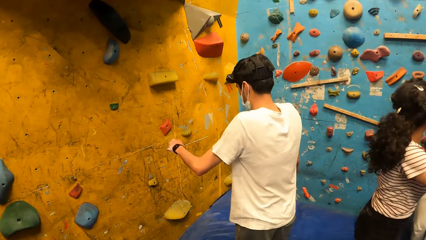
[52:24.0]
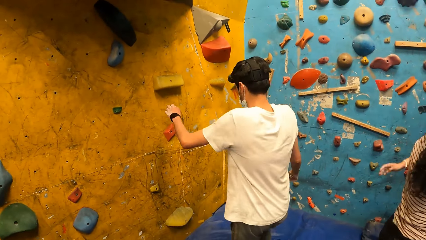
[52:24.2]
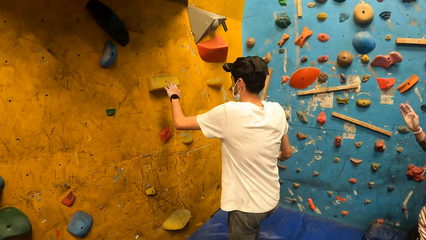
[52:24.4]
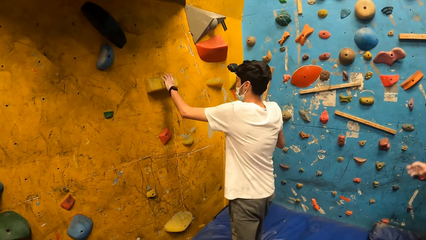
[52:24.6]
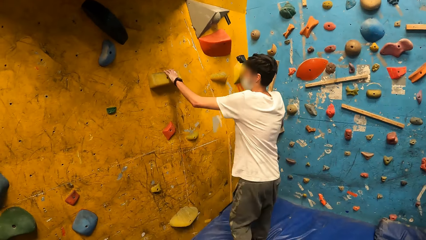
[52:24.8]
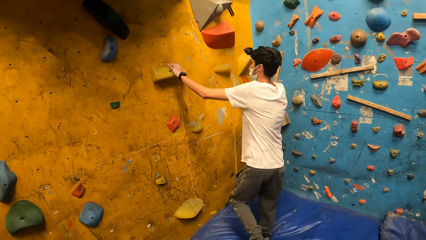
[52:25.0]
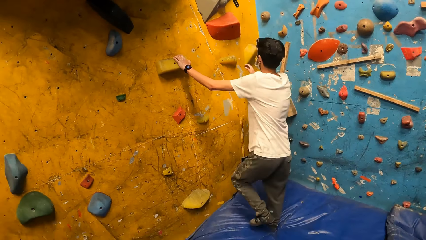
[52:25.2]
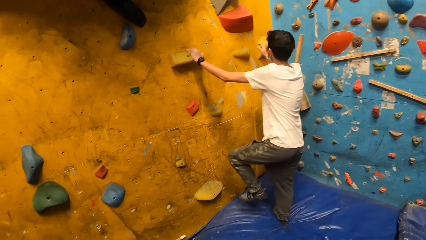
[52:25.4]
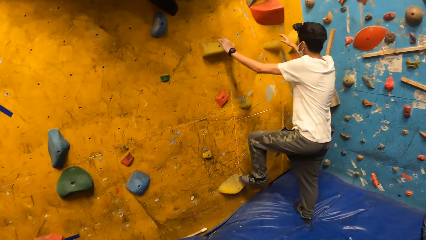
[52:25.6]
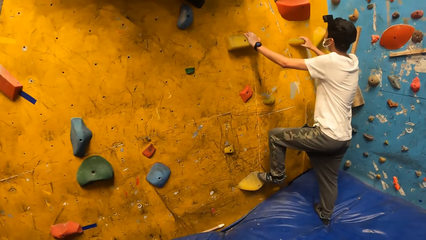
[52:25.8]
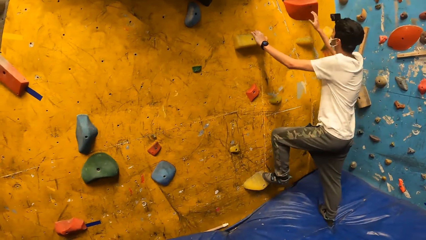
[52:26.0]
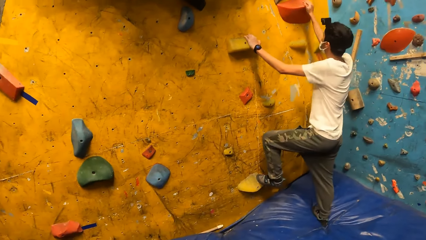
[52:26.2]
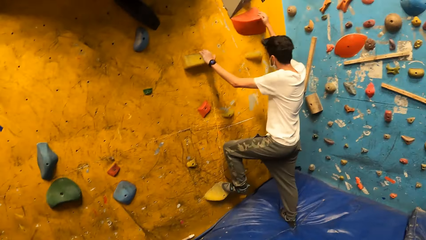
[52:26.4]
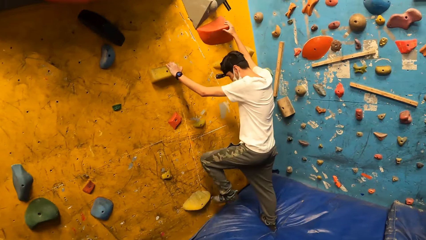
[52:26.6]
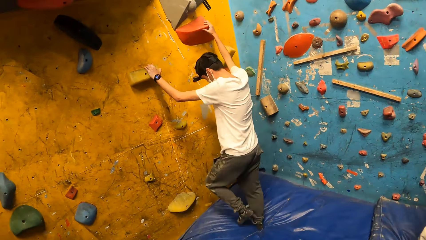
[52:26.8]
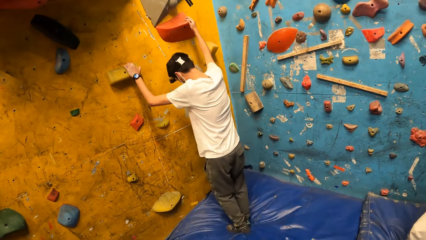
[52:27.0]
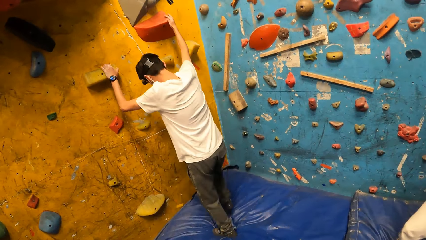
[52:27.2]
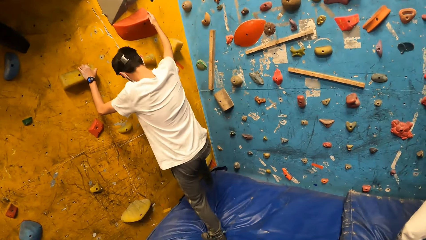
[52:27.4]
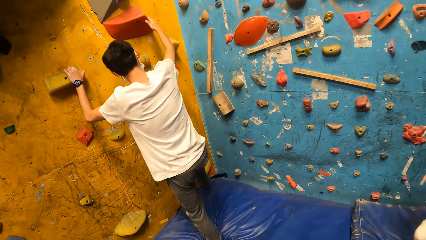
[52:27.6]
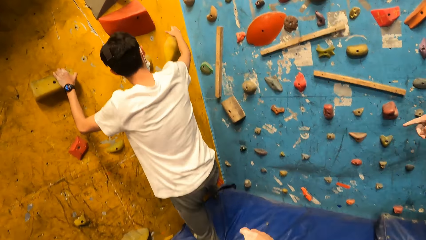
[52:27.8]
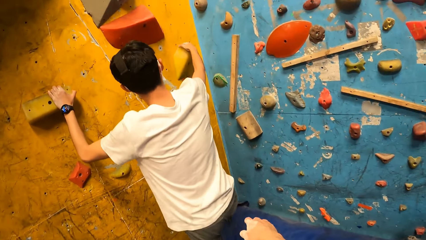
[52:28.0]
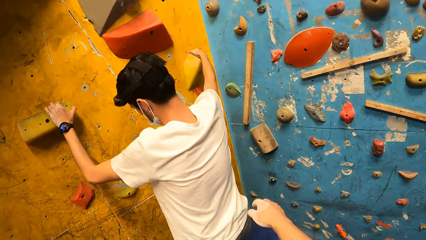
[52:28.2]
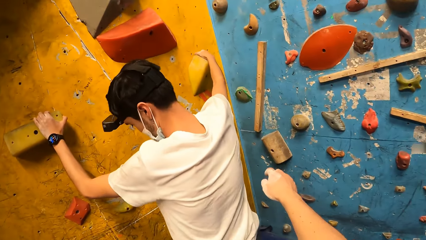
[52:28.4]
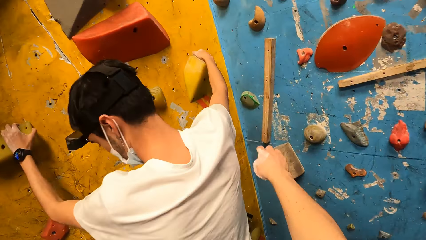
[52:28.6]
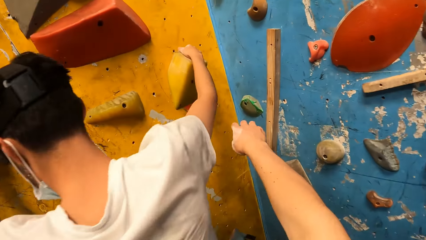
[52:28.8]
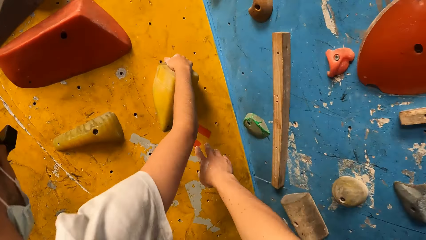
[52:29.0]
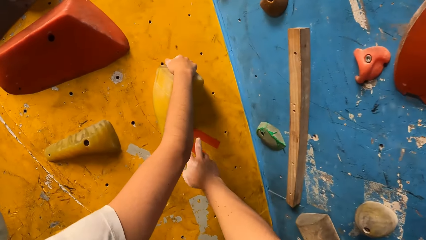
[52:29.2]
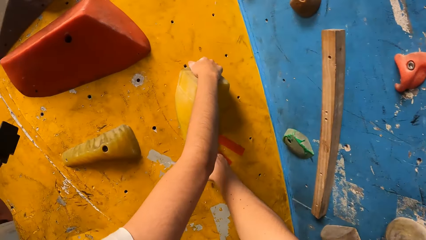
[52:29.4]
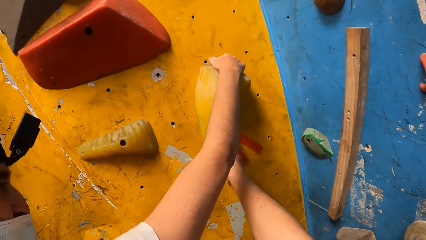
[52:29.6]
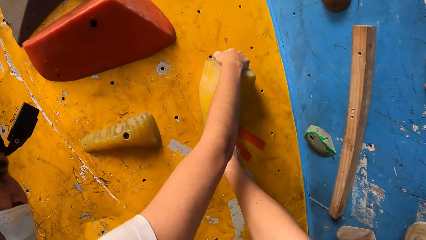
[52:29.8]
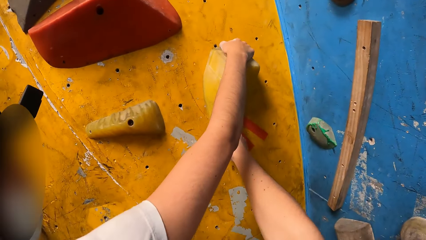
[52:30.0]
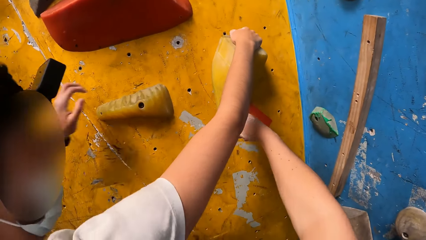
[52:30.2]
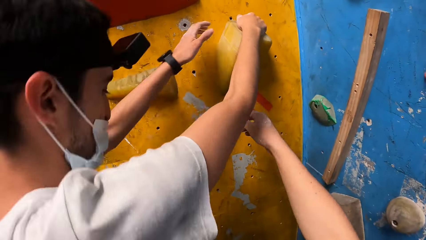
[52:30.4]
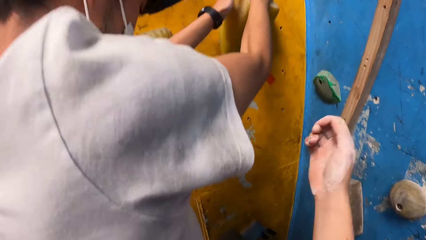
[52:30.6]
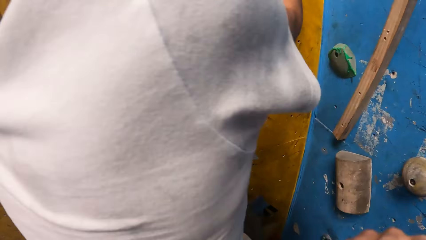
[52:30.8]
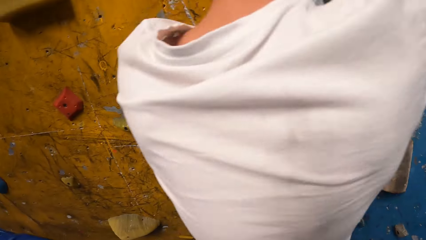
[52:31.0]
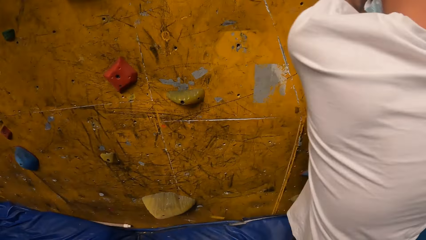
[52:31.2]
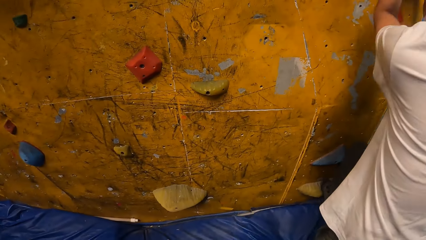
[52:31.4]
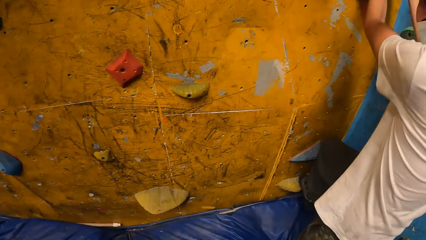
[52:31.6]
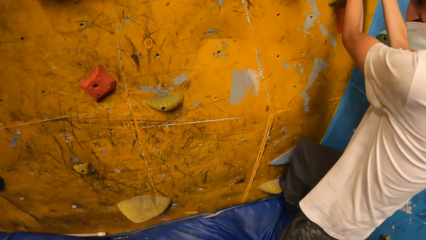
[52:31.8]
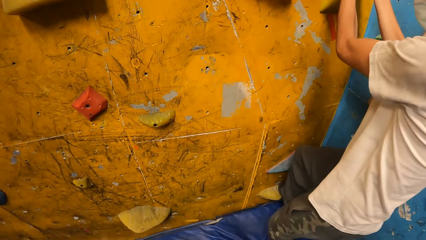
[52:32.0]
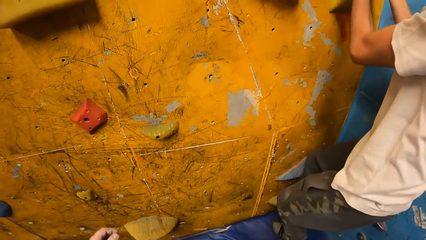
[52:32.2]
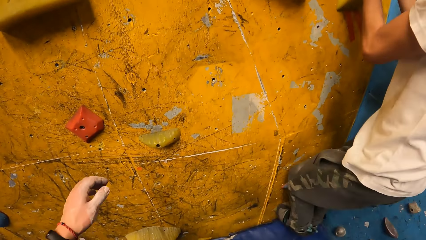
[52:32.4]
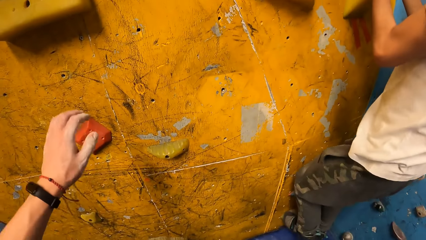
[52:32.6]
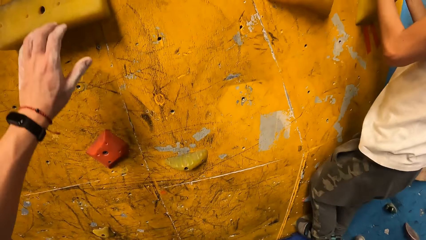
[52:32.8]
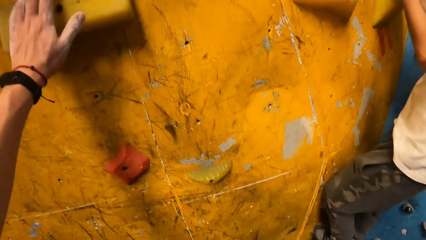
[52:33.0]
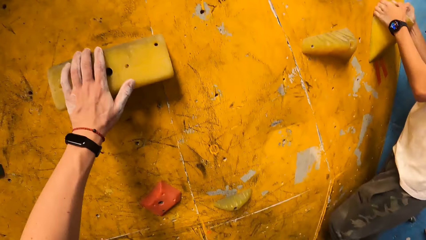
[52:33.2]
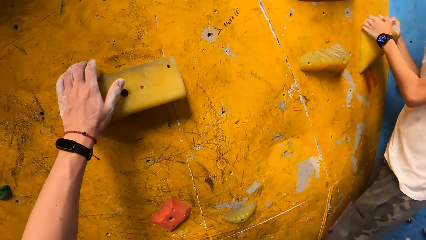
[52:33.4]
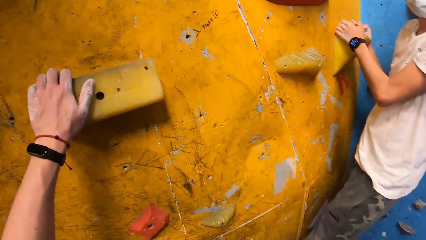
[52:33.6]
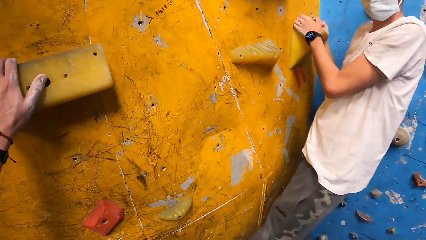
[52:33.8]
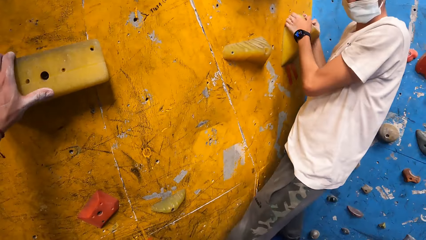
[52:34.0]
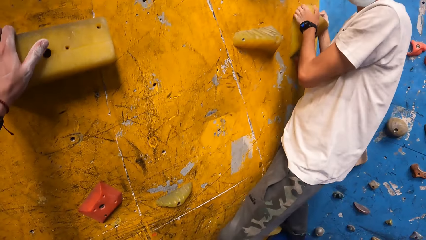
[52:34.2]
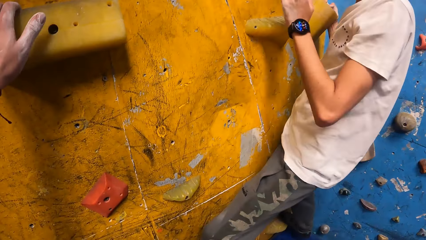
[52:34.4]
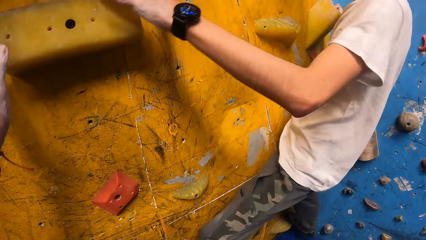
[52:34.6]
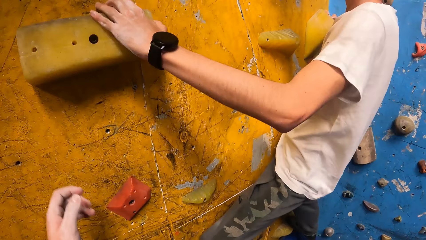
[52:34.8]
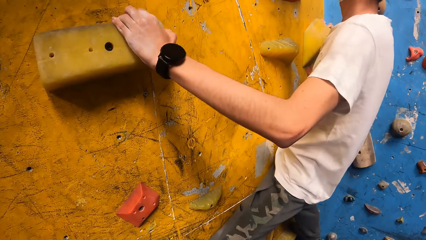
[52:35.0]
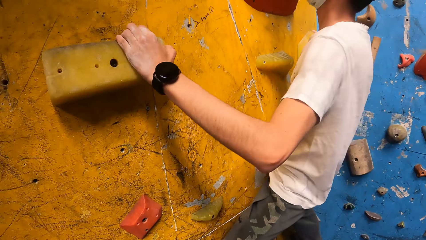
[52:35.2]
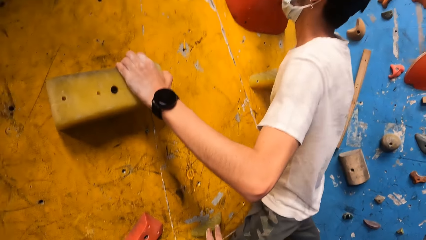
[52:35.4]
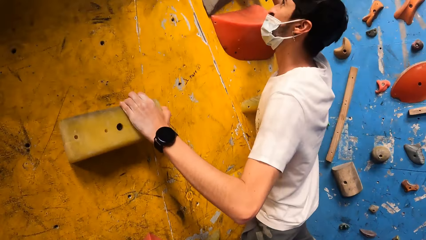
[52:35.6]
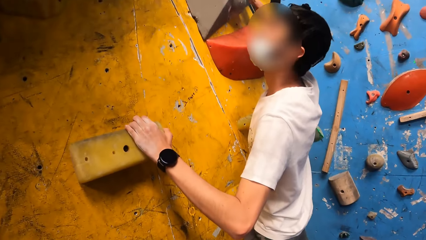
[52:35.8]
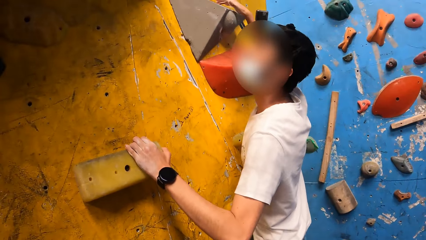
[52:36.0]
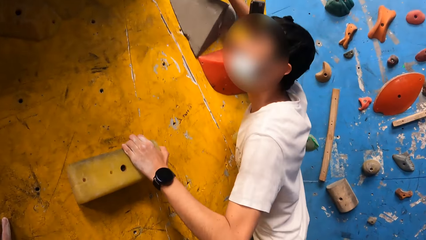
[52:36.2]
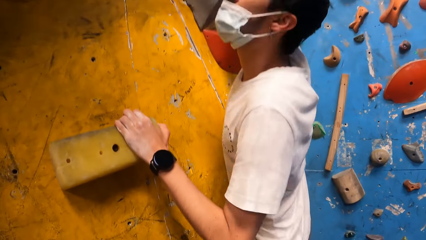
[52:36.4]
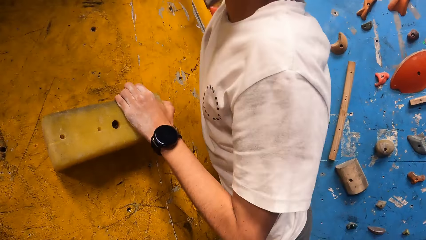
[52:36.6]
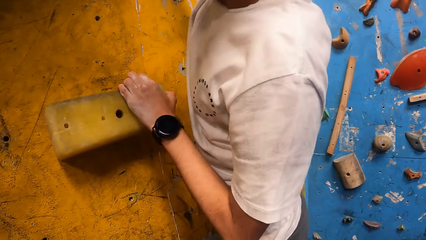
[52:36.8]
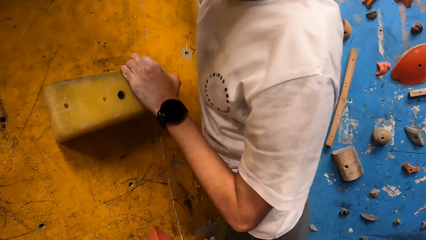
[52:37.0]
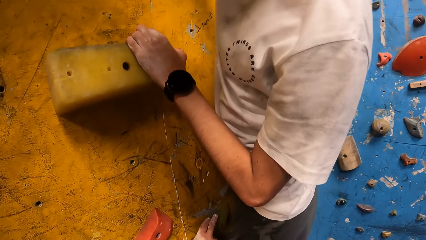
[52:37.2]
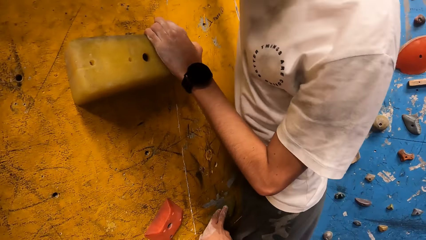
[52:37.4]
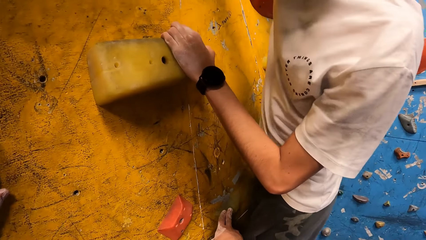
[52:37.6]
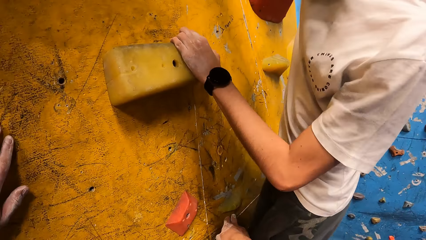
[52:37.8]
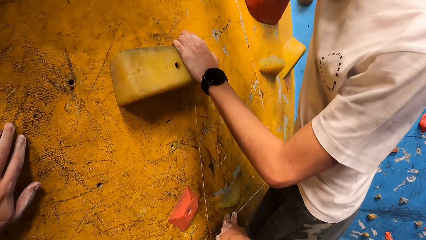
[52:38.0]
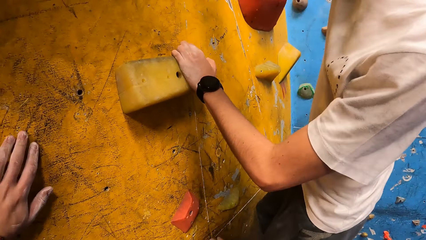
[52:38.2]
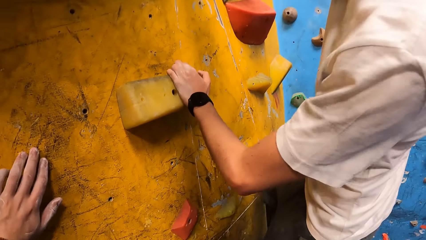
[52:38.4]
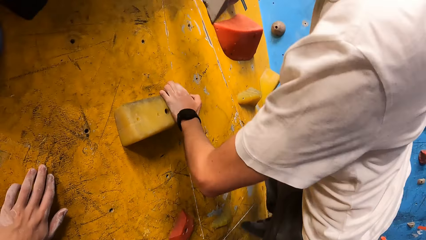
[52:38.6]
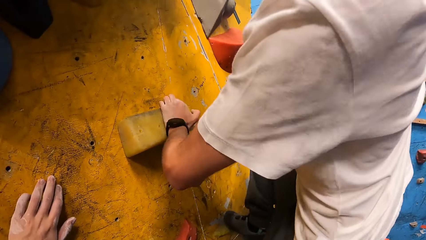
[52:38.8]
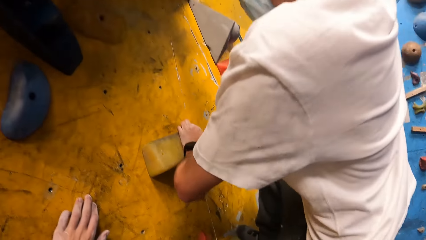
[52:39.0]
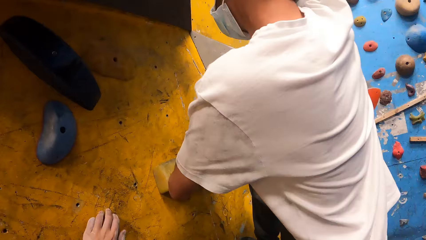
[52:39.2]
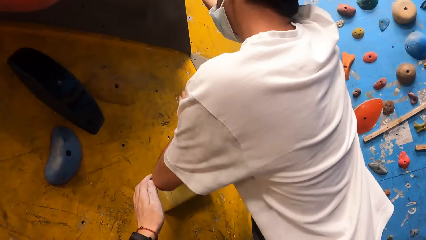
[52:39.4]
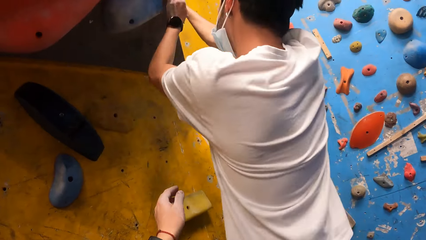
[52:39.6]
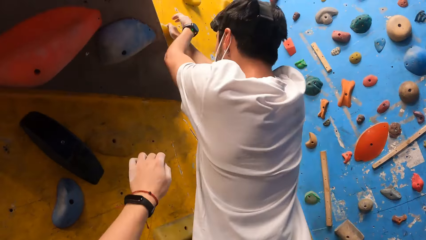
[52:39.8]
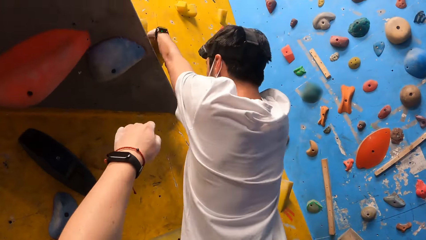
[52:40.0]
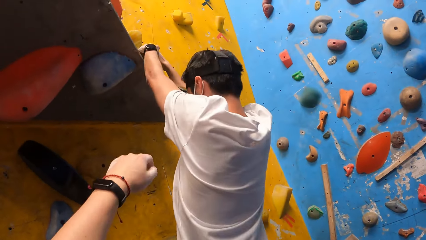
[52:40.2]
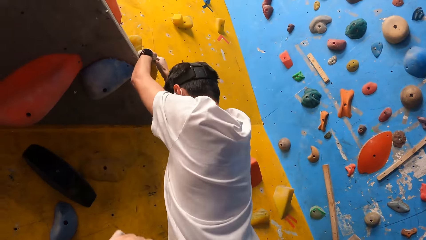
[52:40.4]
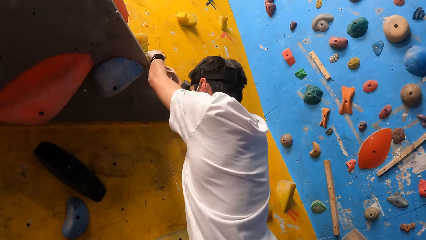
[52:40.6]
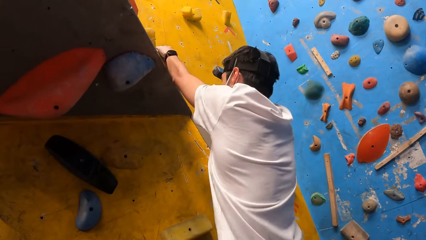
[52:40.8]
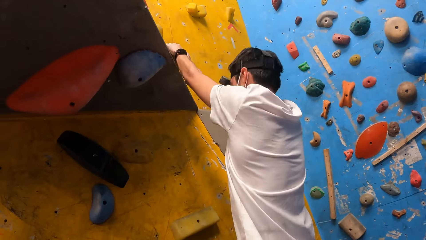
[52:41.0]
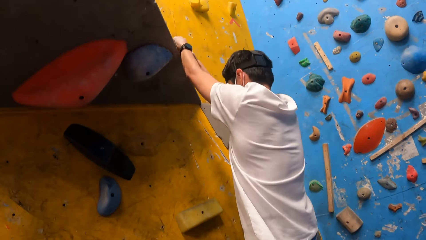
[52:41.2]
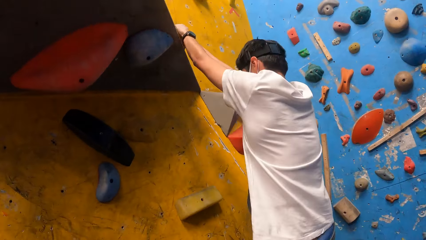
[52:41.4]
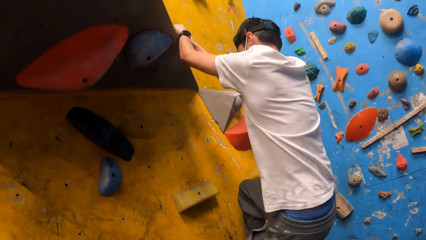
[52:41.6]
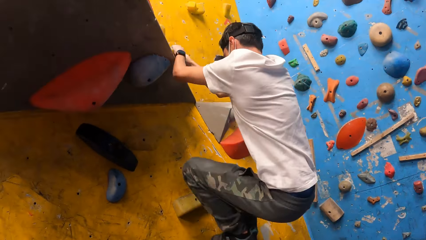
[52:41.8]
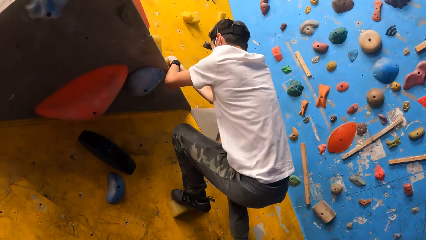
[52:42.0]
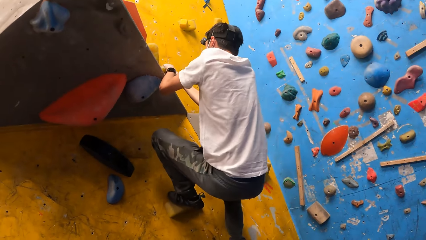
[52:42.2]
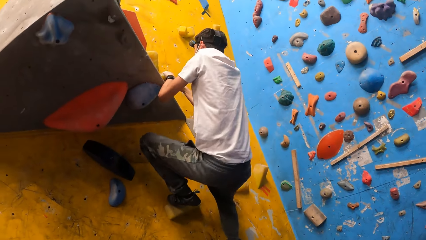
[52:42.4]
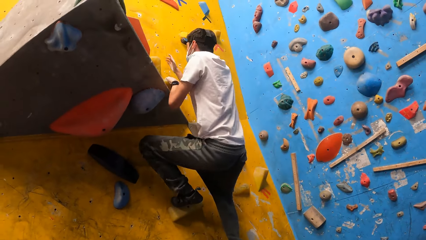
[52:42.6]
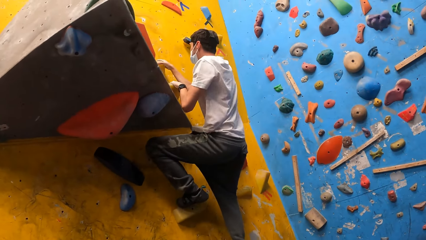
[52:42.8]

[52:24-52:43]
The camera wearer looks around. The man climbs the bouldering wall with both hands. The camera wearer interacts with the man. He touches a climbing hold with his right hand. He touches a climbing hold with his left hand. He looks around.
